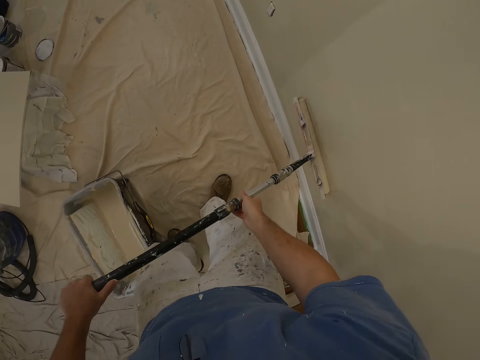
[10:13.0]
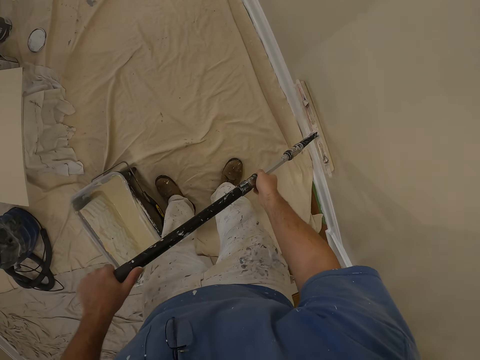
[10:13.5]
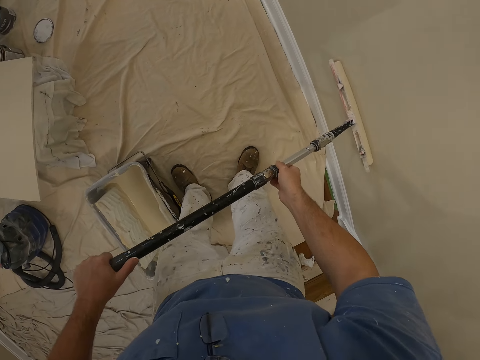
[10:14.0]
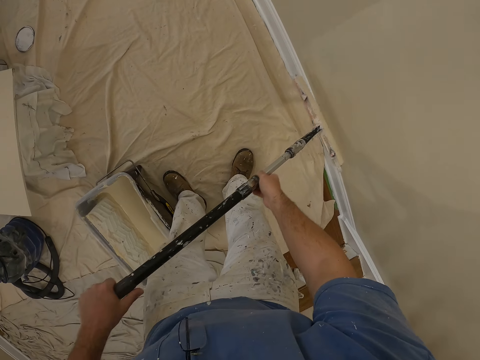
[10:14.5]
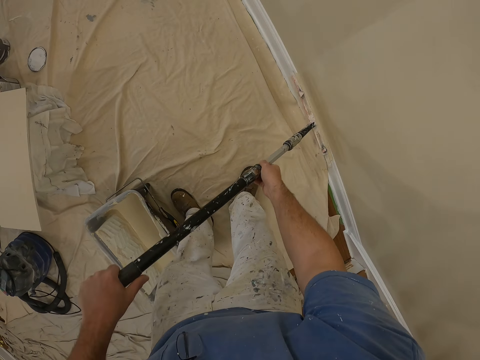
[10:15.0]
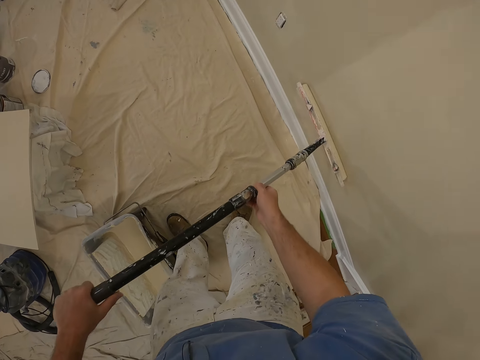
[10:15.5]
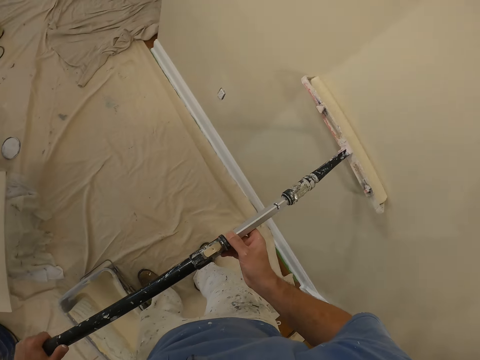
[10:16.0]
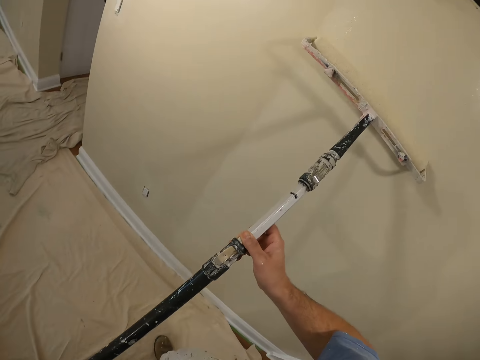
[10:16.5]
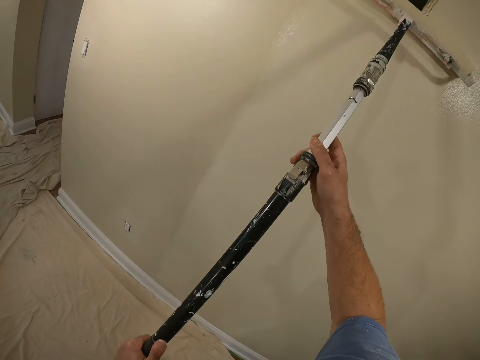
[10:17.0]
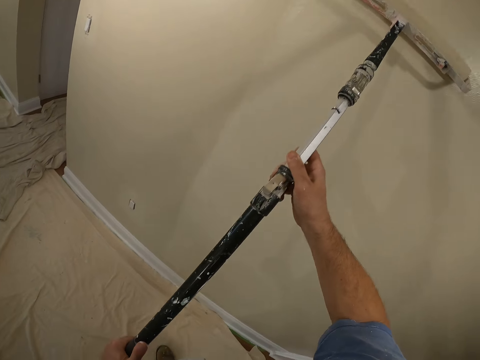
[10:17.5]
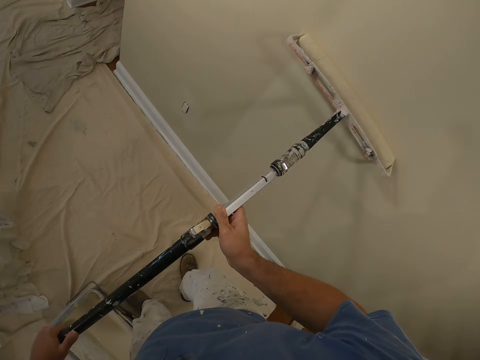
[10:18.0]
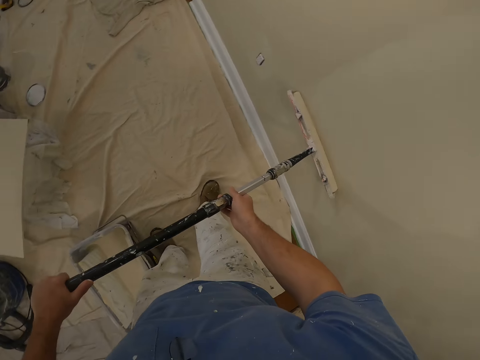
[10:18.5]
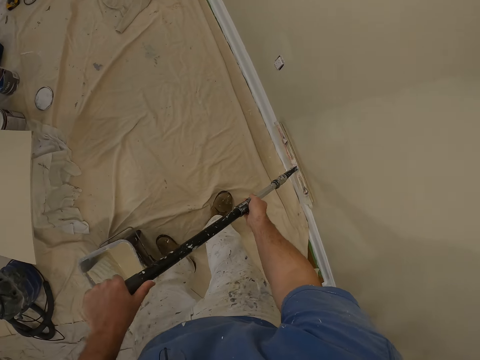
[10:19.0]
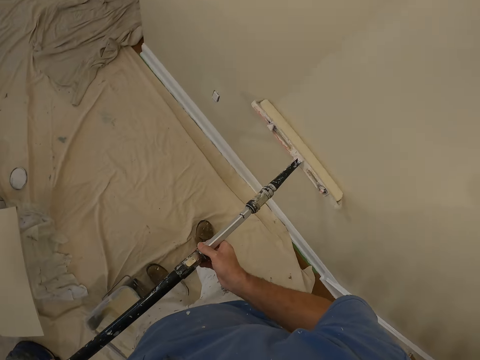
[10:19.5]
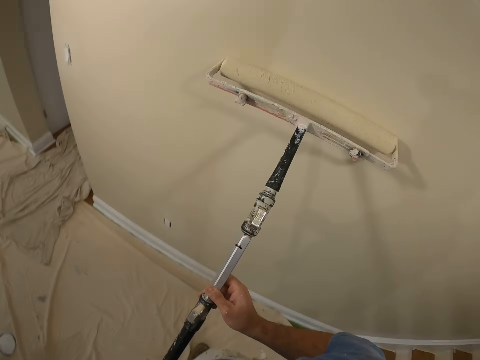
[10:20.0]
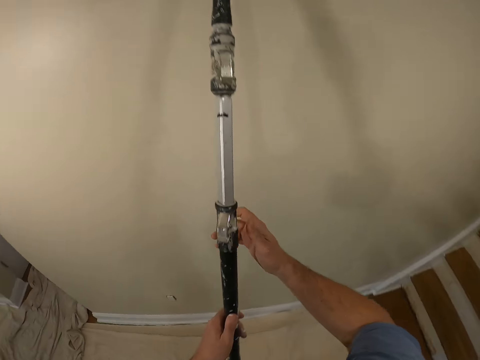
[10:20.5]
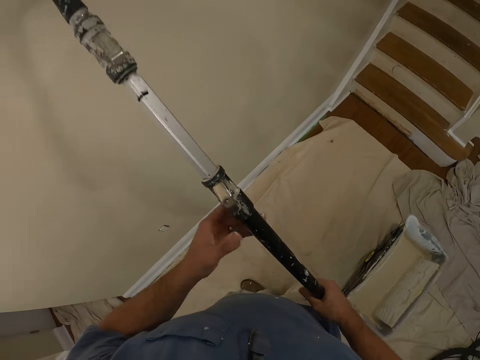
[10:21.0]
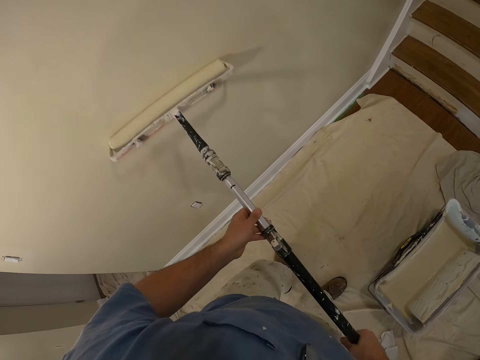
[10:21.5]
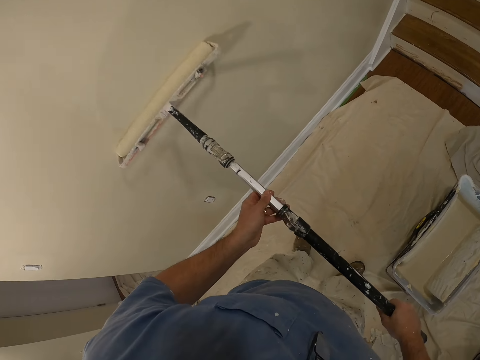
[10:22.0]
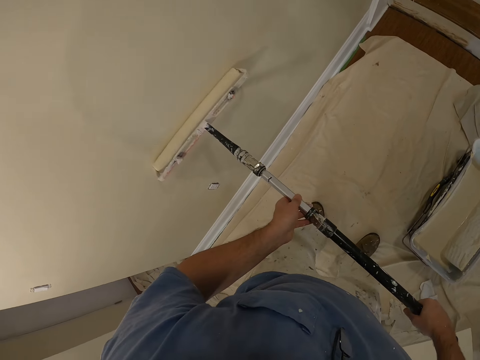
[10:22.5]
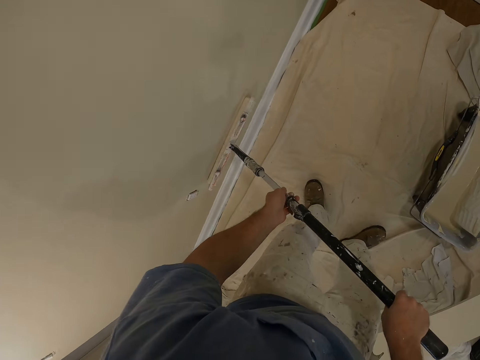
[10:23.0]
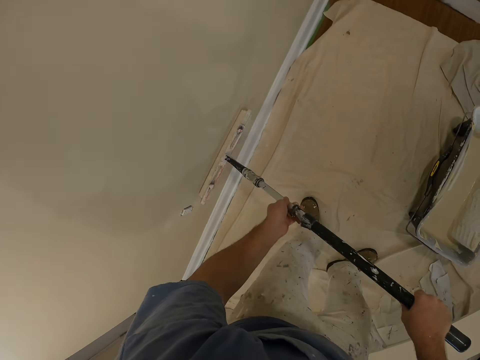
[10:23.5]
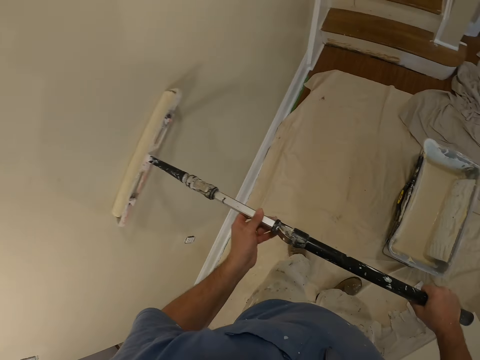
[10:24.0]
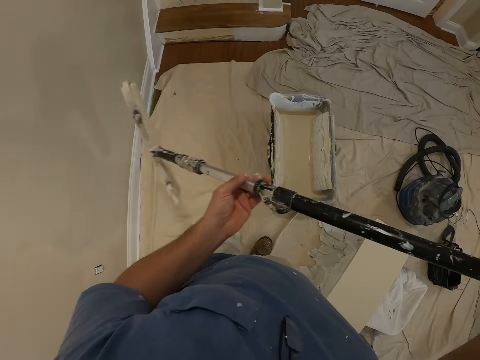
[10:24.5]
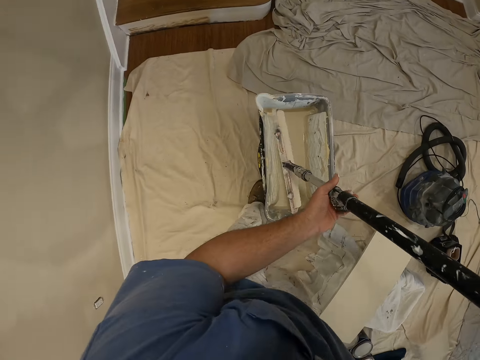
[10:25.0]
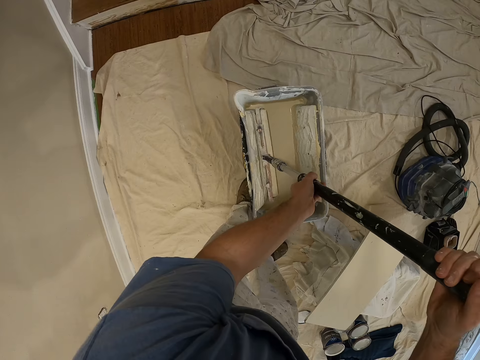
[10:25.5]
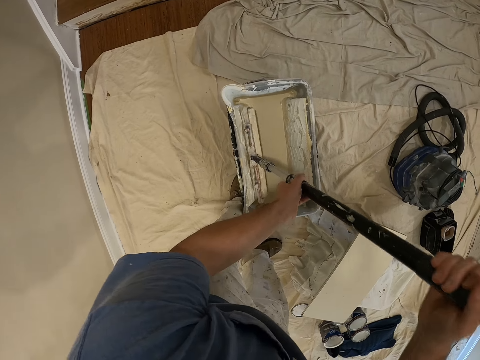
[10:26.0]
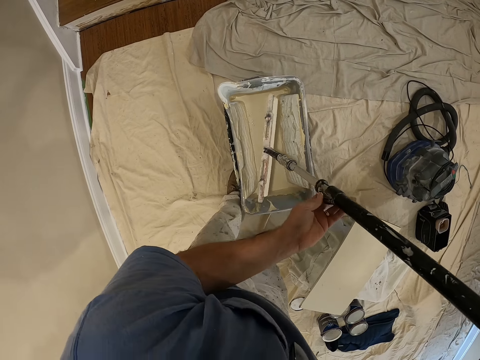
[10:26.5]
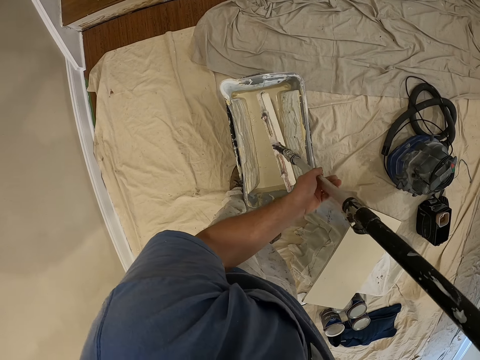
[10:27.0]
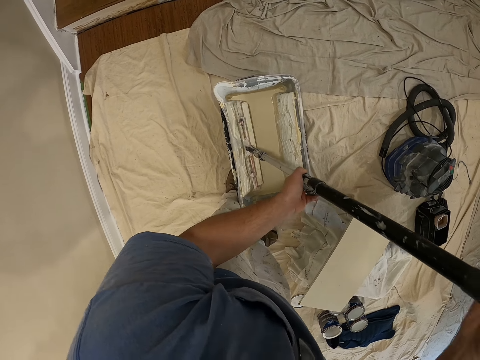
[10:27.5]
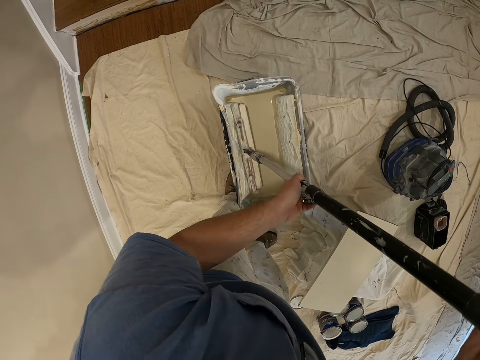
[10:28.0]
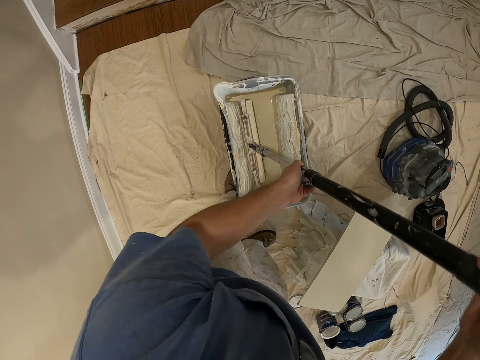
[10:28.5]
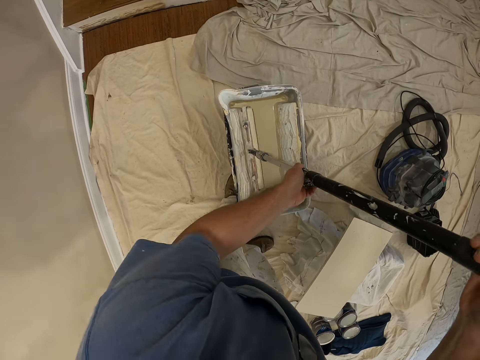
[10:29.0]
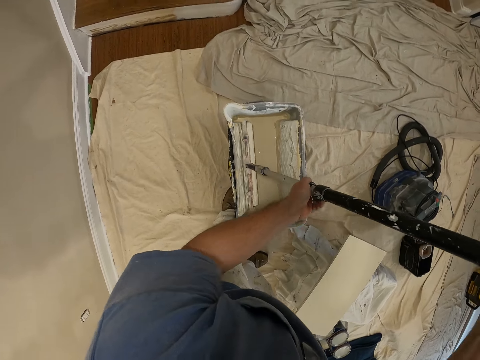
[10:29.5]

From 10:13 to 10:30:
The camera wearer dips the roller into the paint bucket. They spread paint on the roller.

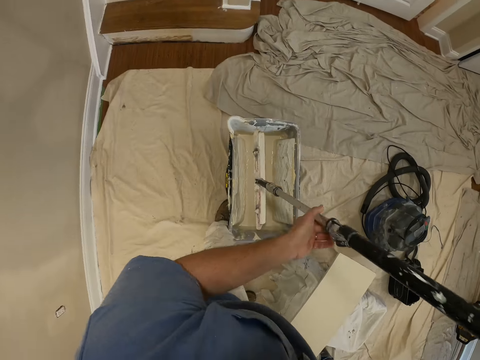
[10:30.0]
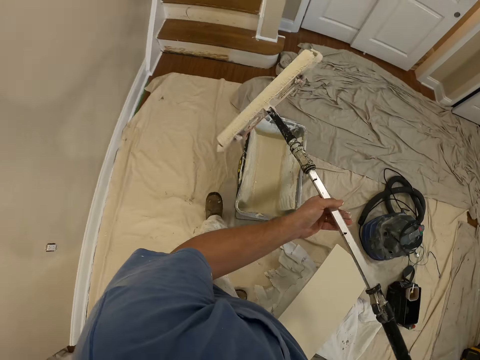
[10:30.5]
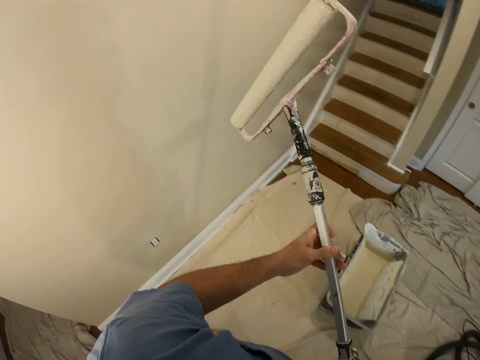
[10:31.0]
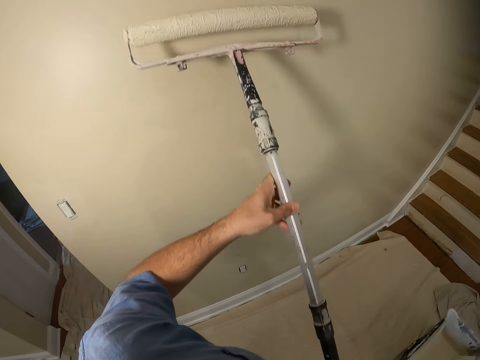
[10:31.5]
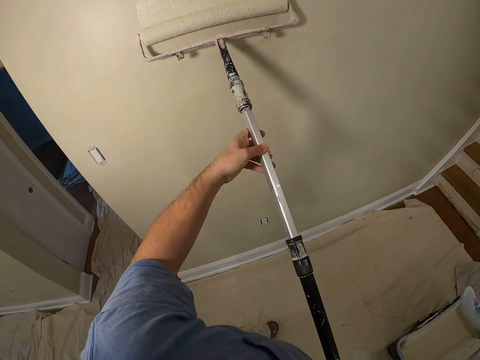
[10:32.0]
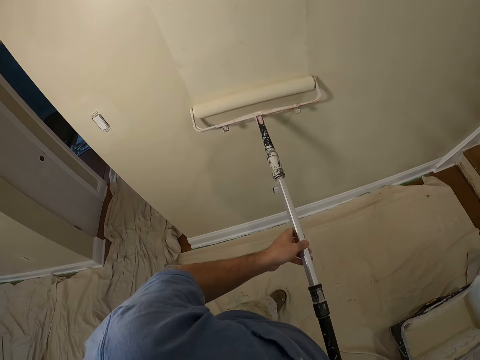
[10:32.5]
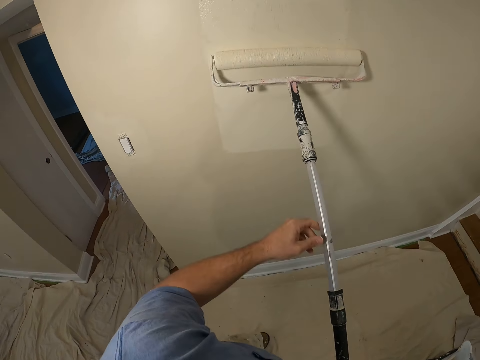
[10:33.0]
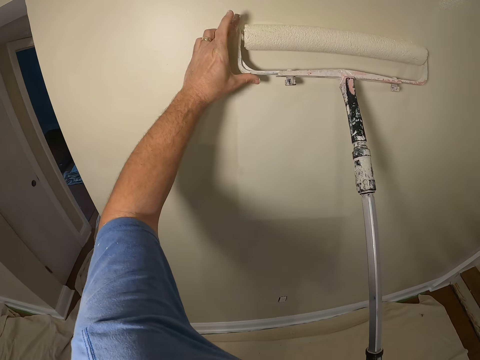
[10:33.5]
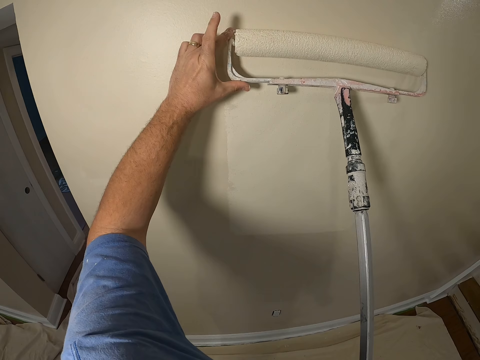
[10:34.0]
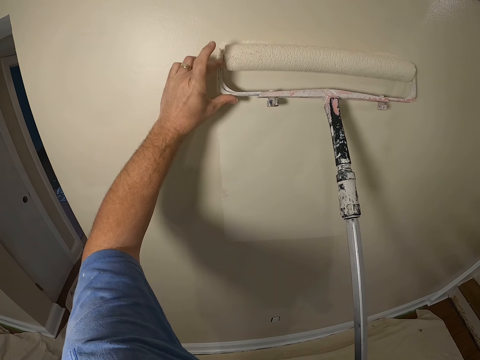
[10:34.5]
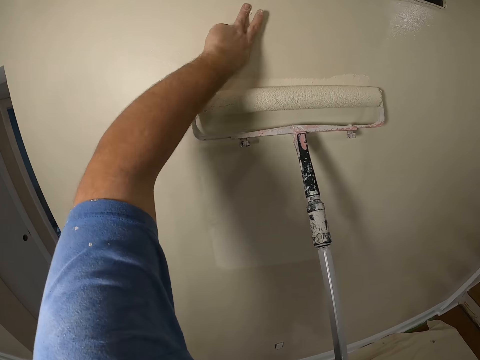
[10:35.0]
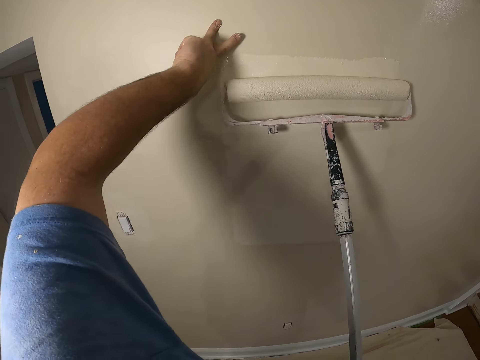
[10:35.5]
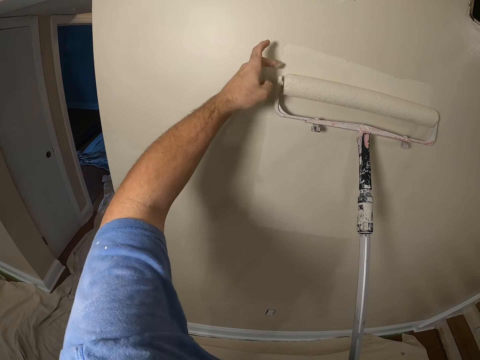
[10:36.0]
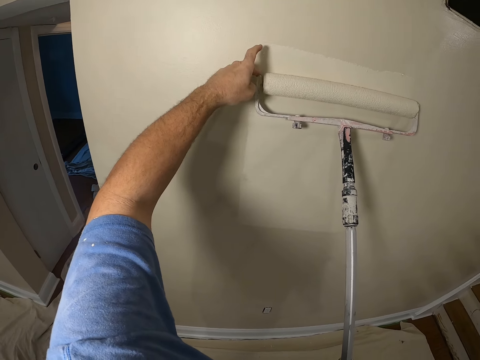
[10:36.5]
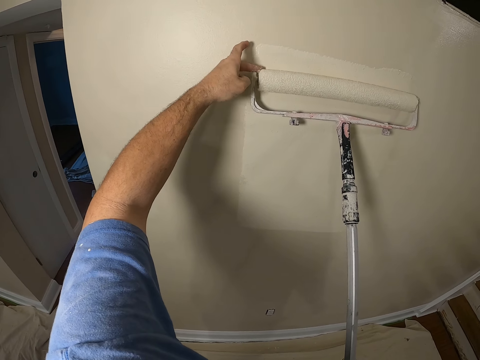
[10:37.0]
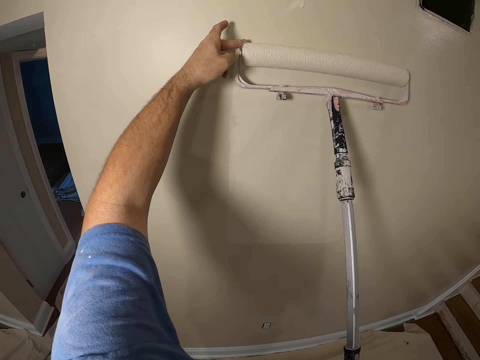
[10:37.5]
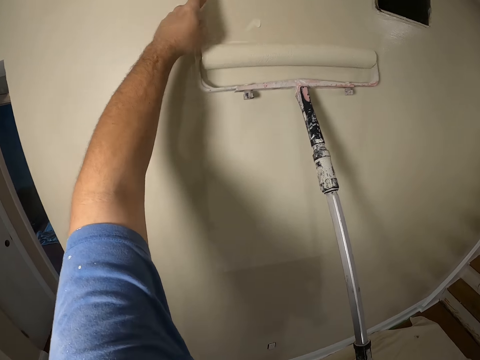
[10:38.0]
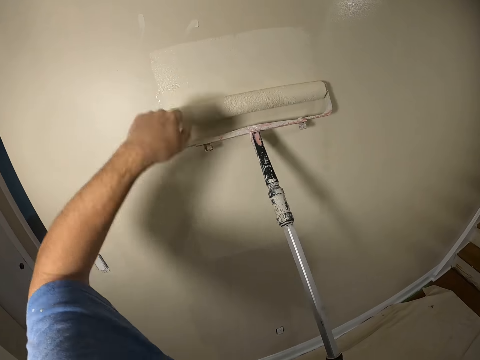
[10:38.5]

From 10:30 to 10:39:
The camera wearer takes out the roller from the paint bucket. He turns the roller around. He paints the wall. He removes excess paint from the roller by hand. He touches the paint on the roller. He rubs the paint on his finger on the wall. He takes paint by hand from the roller. He touches the paint on the roller. He rubs the paint on his finger on the wall. He paints the wall.
